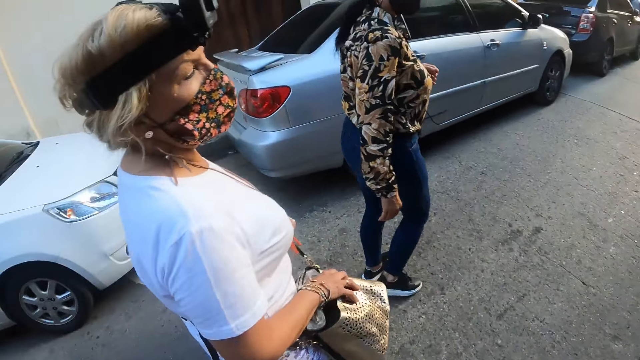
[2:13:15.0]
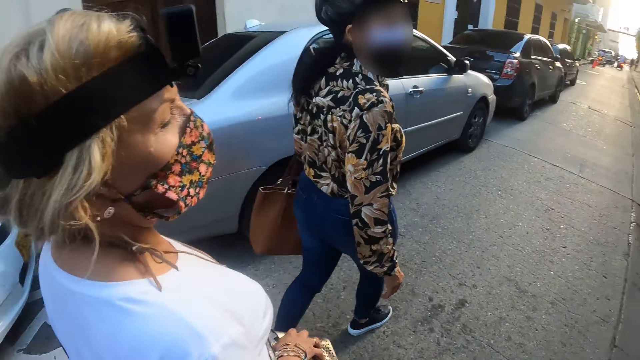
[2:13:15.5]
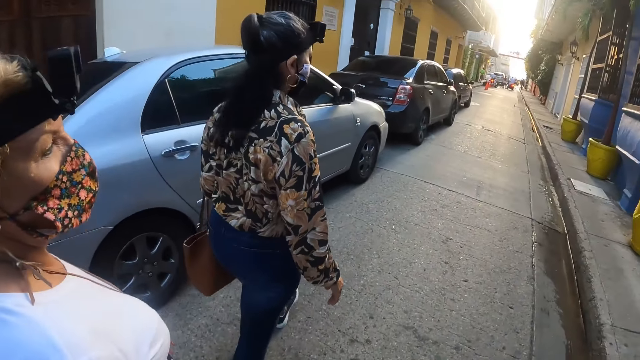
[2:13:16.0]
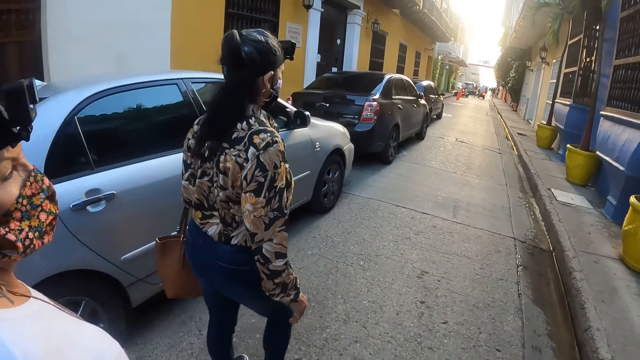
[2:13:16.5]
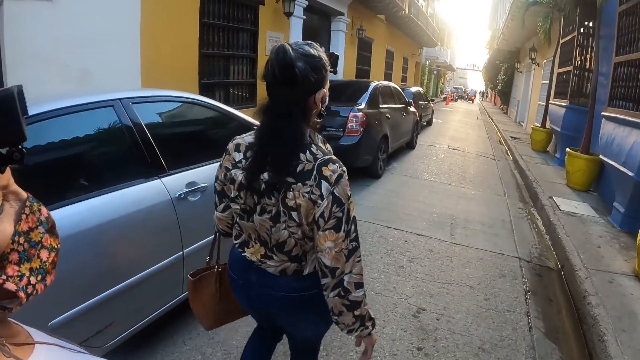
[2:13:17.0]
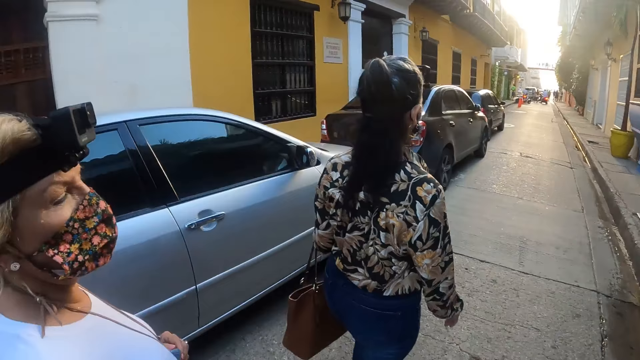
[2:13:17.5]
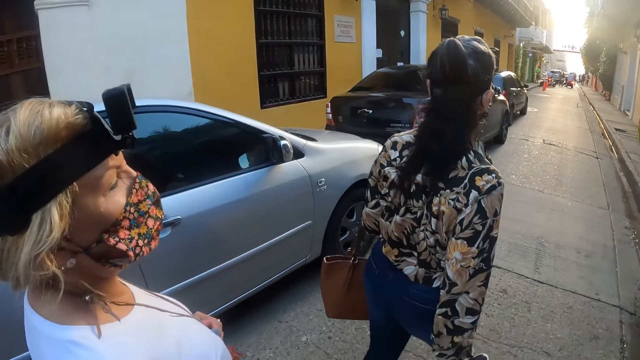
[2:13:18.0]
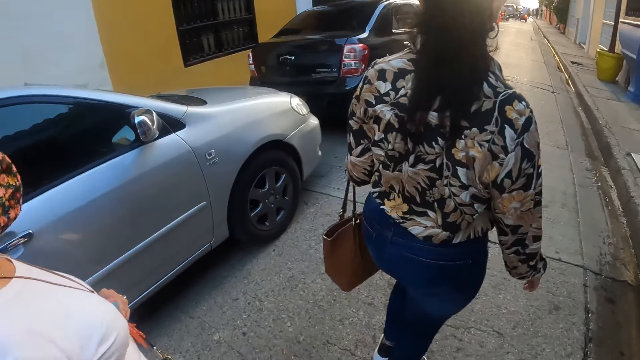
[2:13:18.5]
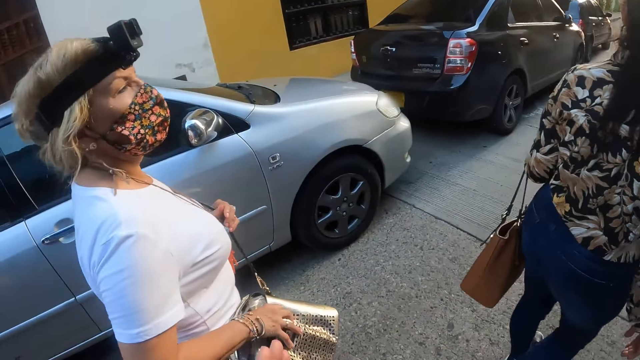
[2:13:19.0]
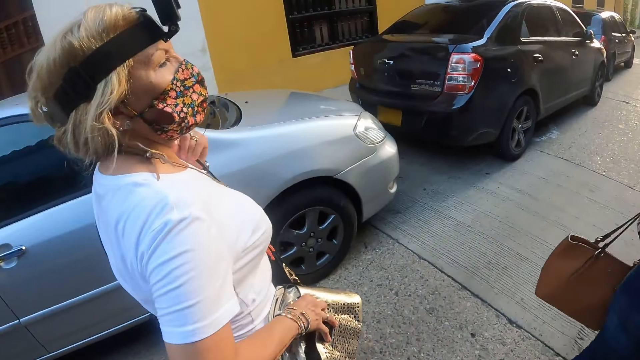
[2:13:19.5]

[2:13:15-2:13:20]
The camera wearer walks on the road.

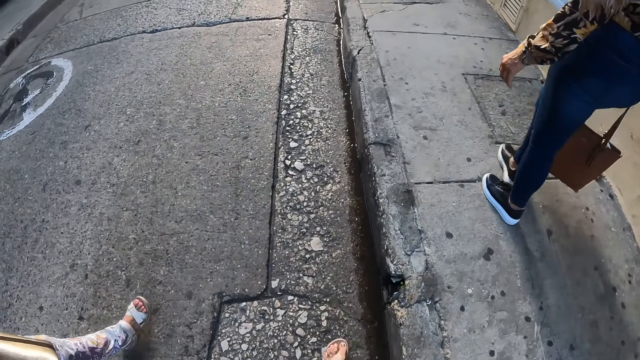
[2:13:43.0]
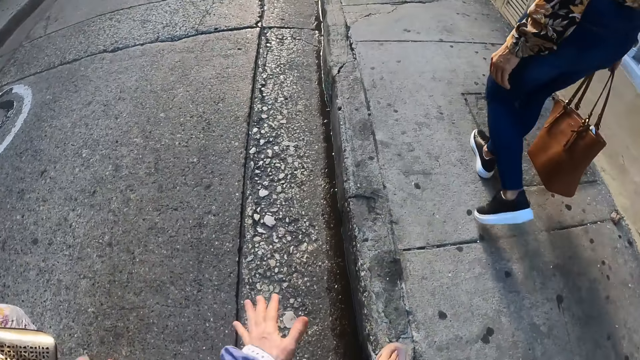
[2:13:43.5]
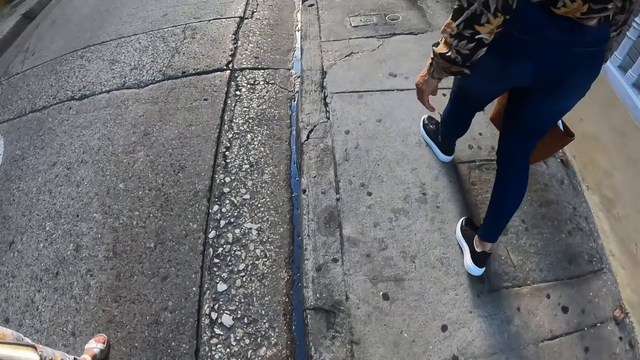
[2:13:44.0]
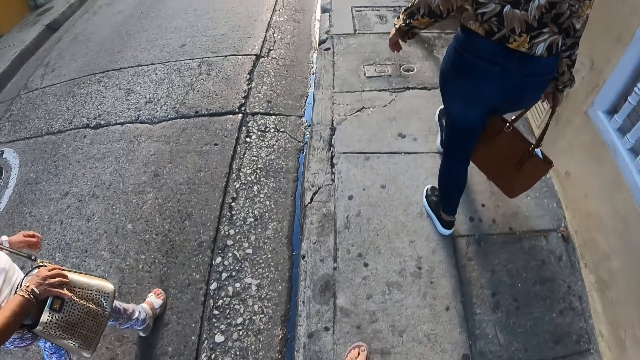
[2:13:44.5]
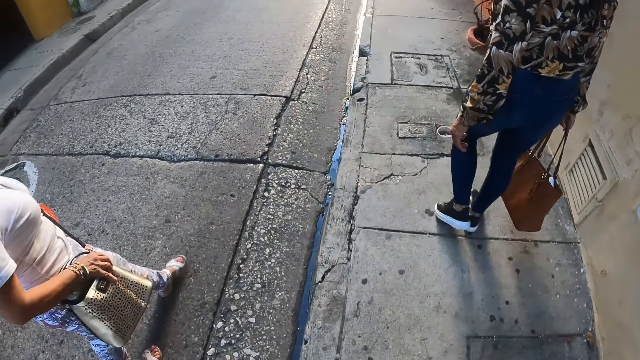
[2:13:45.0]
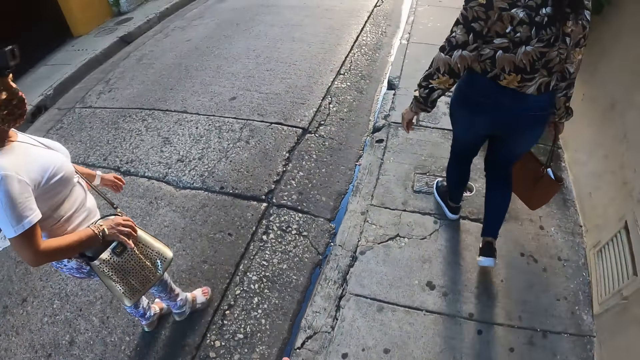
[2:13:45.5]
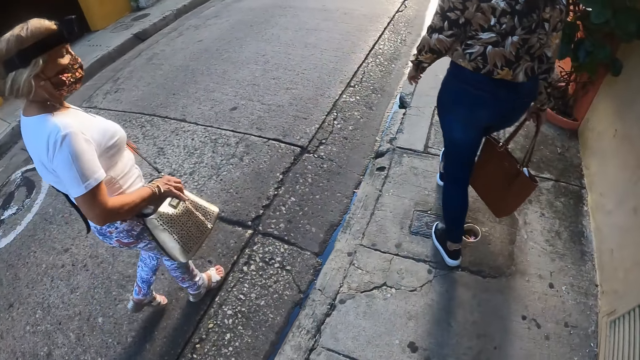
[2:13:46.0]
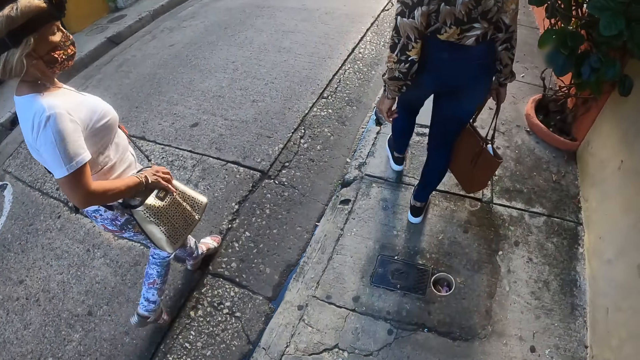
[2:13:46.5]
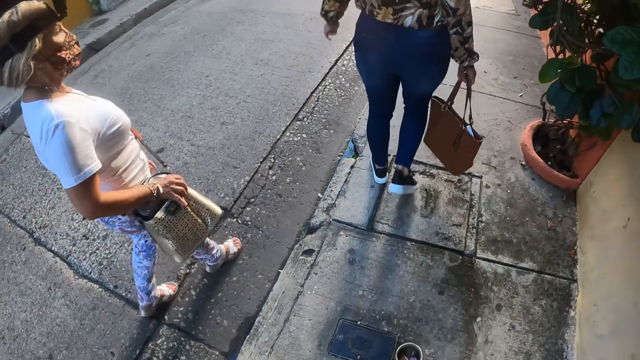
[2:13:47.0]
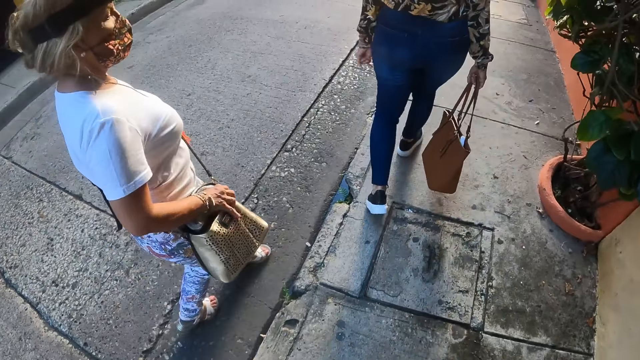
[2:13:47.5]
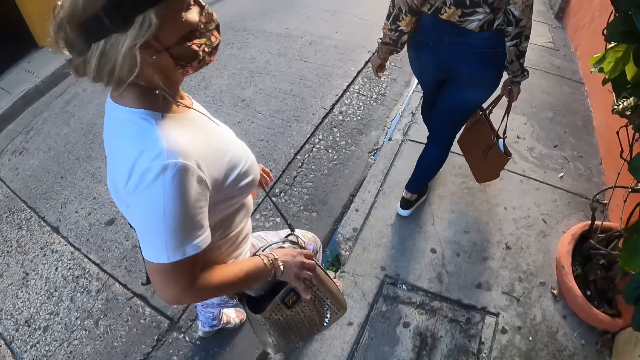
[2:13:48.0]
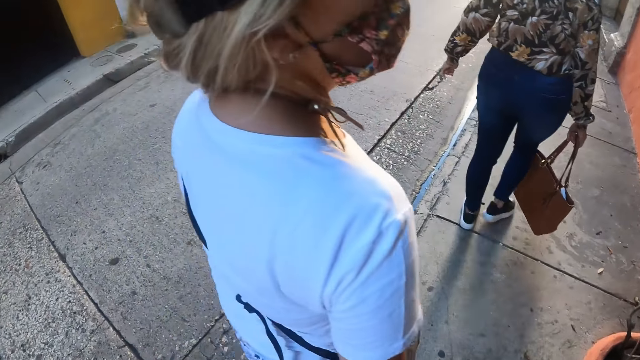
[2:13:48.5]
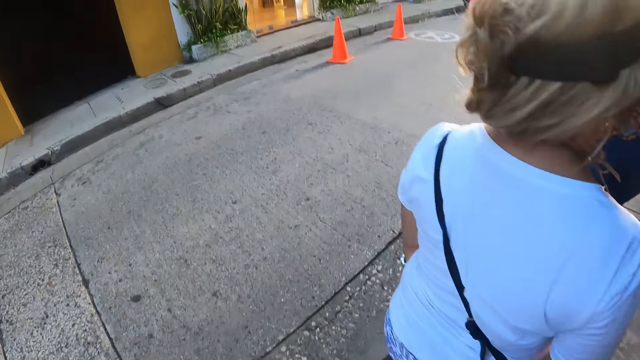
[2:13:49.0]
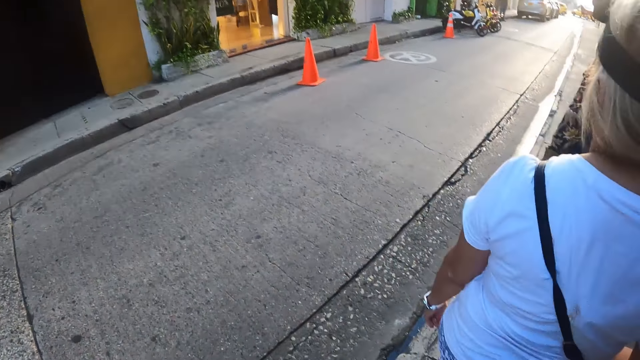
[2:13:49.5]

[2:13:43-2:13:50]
The camera wearer walks on the sidewalk.

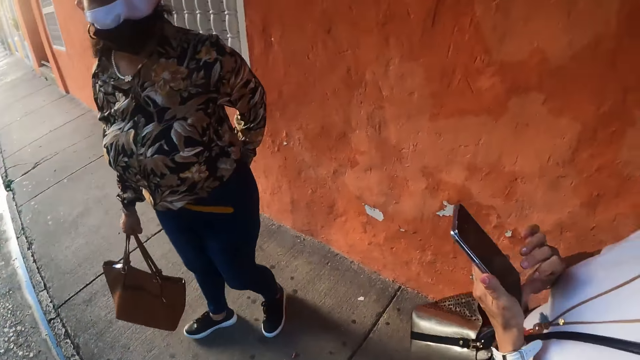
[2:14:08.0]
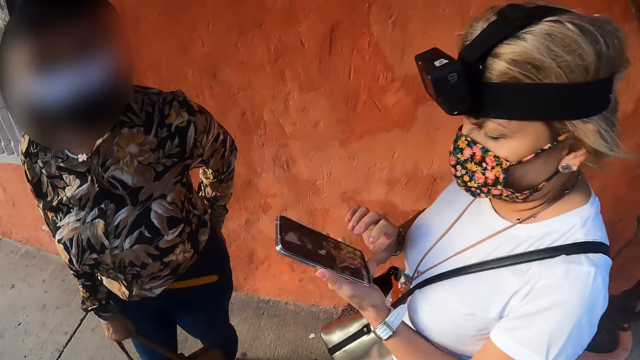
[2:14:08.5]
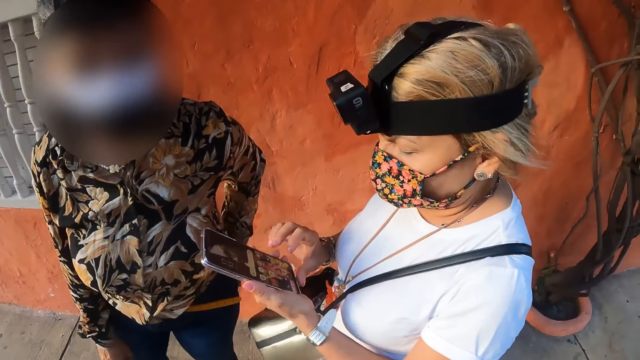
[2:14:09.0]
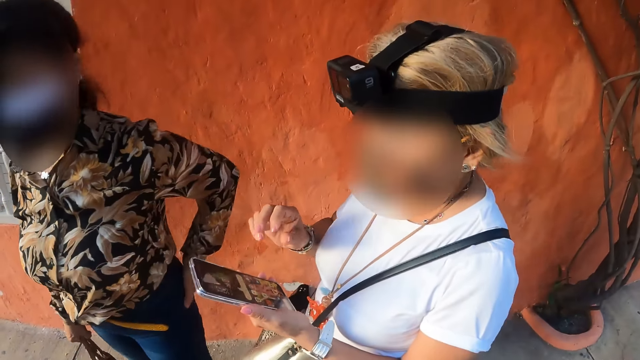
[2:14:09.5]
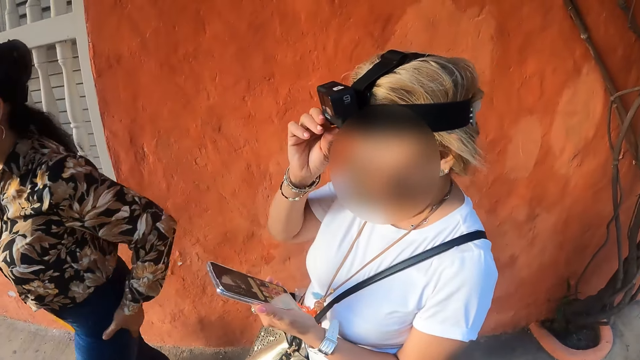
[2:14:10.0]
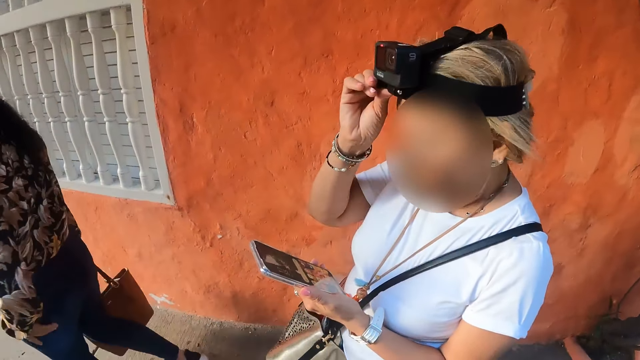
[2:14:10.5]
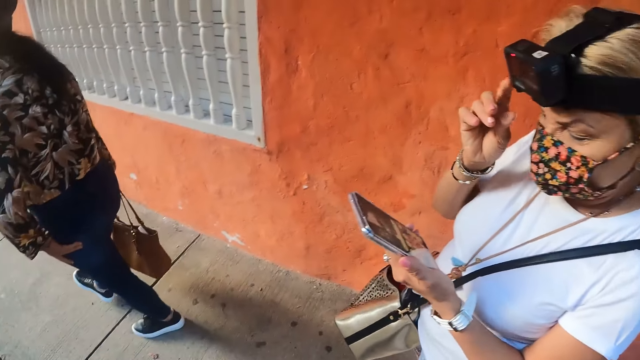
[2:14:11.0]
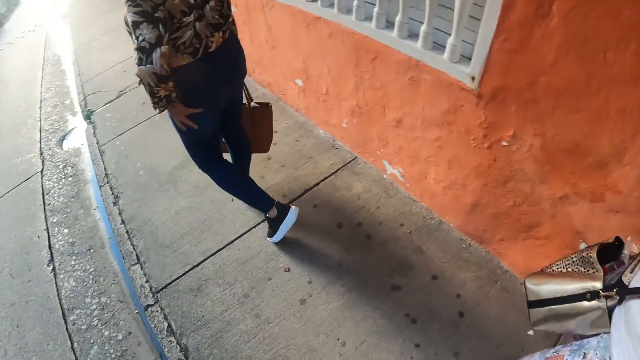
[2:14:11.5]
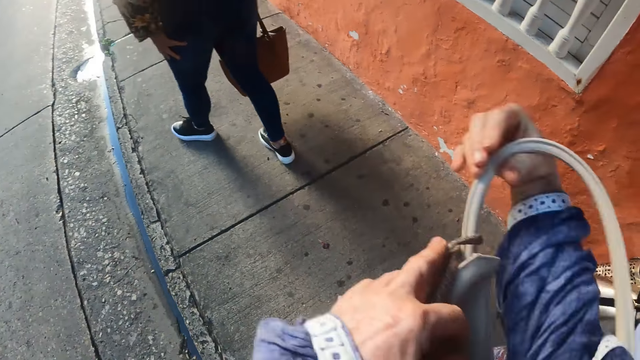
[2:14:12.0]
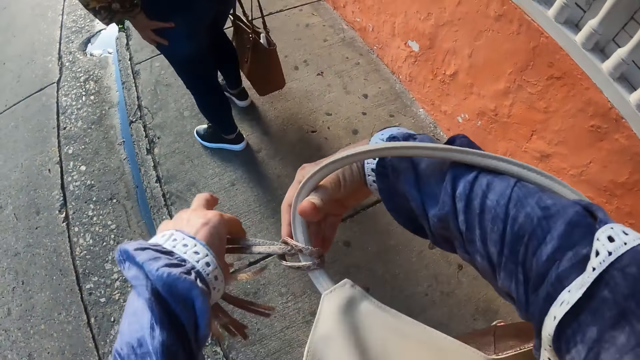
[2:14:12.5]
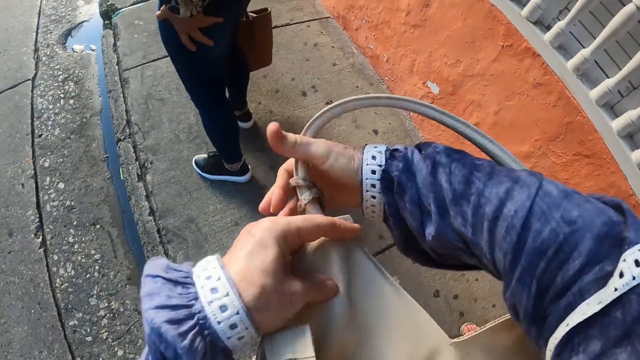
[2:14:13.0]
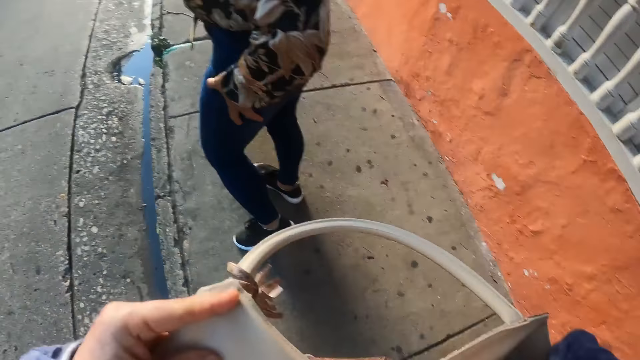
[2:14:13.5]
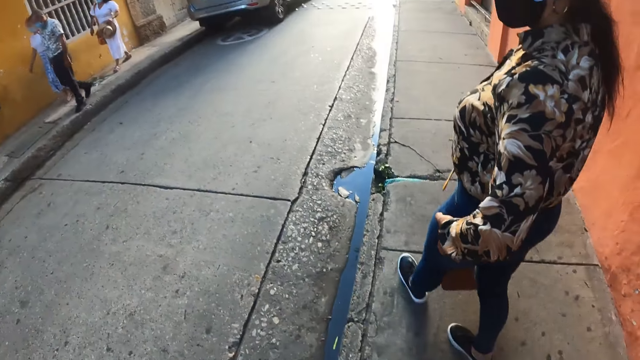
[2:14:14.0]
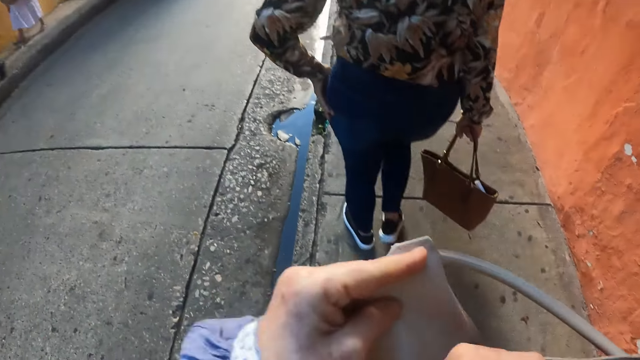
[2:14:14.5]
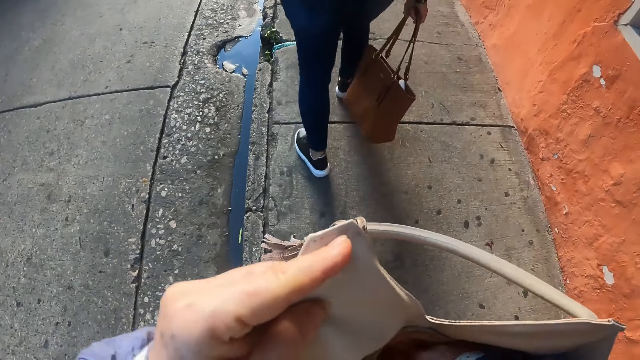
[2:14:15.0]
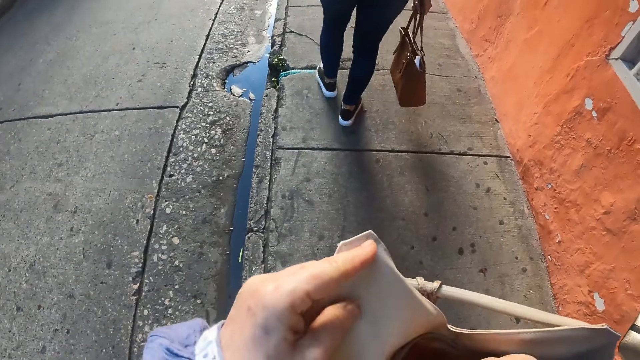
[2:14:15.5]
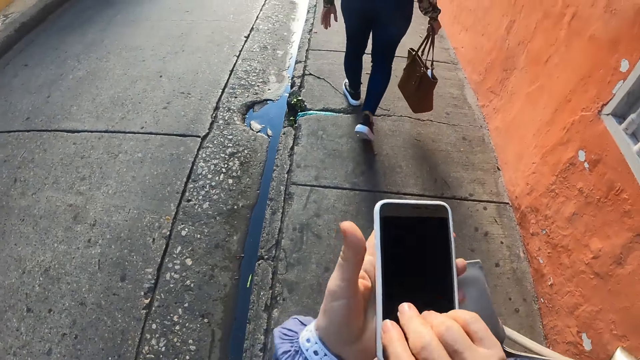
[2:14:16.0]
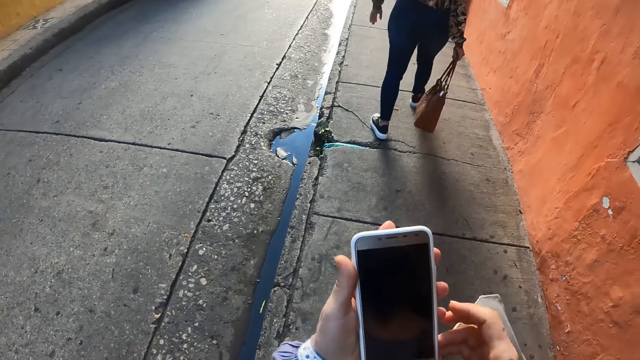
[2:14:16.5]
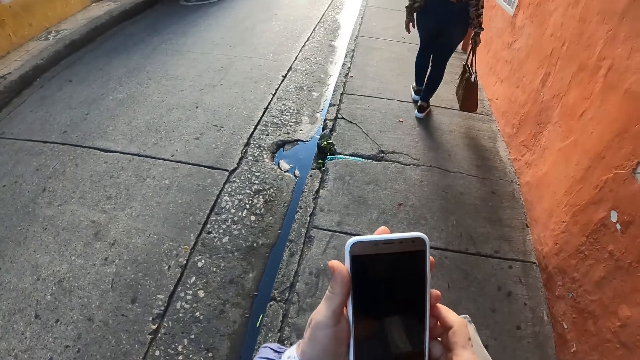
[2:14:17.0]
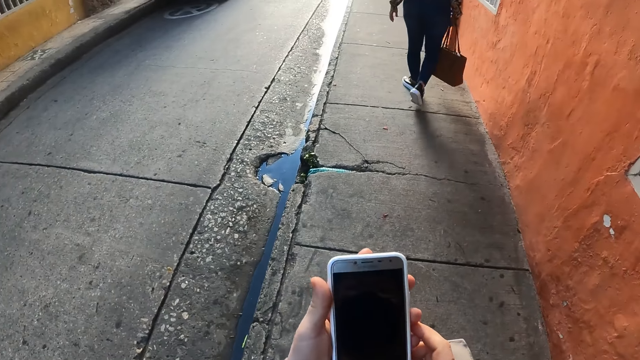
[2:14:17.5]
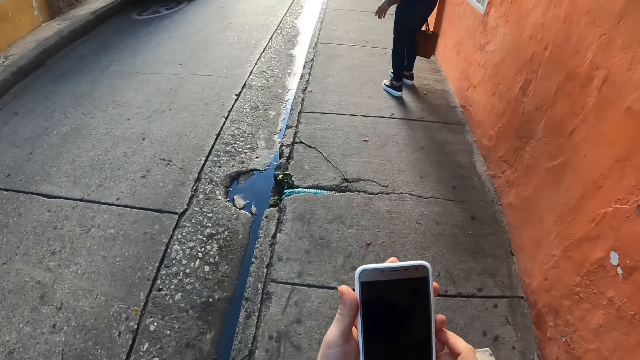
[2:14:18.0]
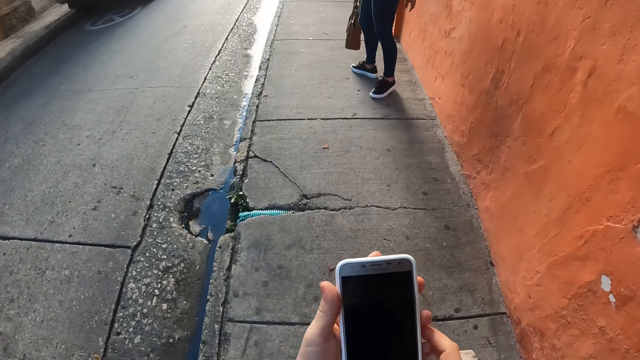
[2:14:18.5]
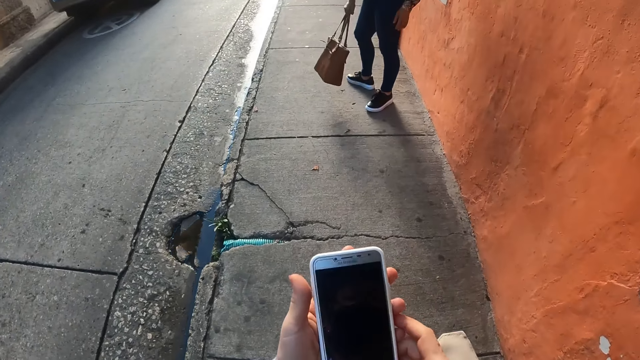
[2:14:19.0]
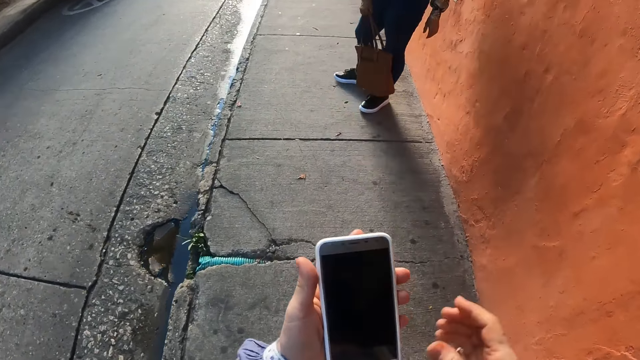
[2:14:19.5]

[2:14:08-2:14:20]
The camera wearer stands on the sidewalk. She walks on the sidewalk. She picks up her phone in the handbag. She operates her phone with her right hand.
